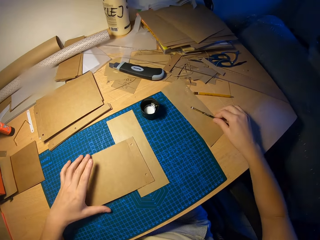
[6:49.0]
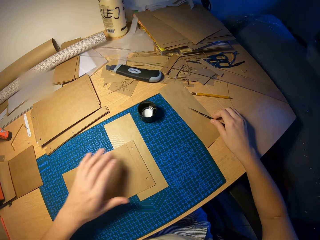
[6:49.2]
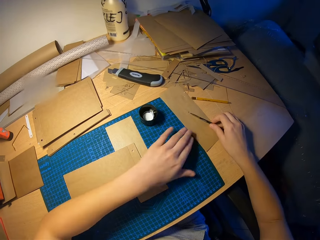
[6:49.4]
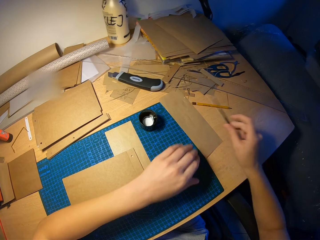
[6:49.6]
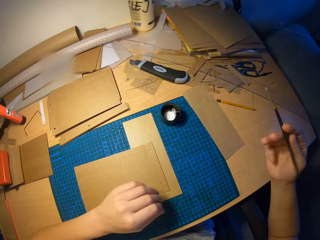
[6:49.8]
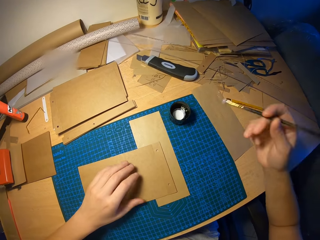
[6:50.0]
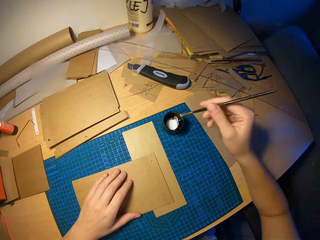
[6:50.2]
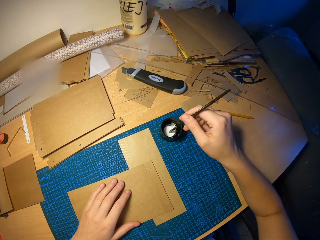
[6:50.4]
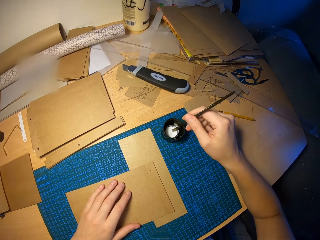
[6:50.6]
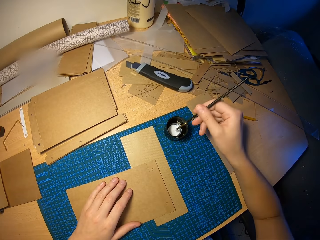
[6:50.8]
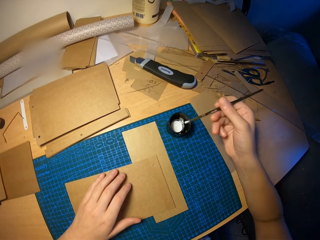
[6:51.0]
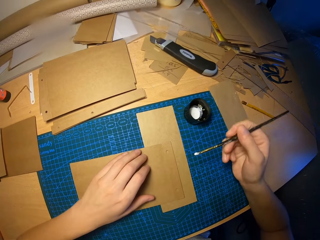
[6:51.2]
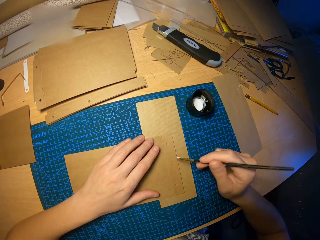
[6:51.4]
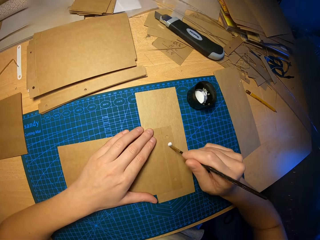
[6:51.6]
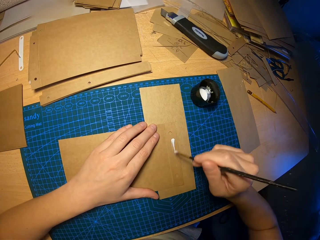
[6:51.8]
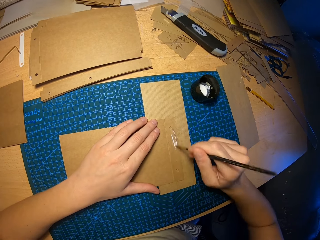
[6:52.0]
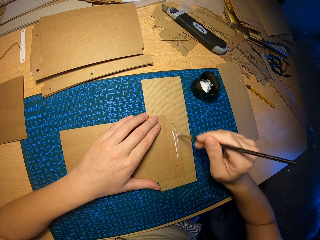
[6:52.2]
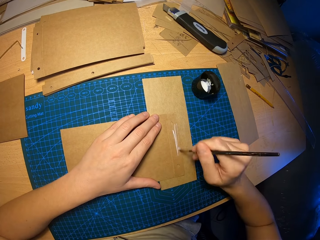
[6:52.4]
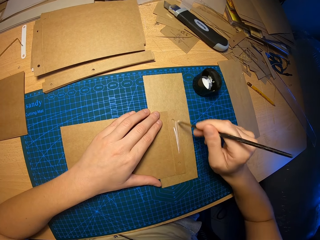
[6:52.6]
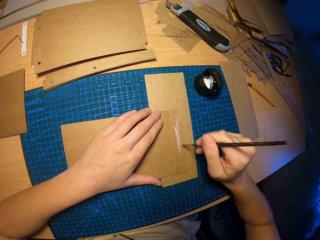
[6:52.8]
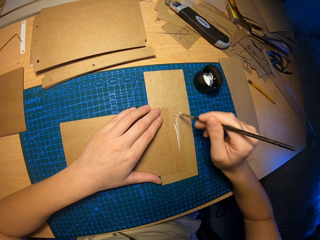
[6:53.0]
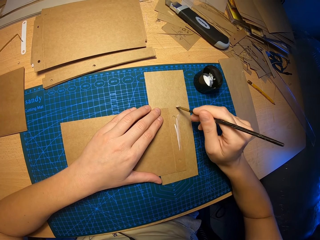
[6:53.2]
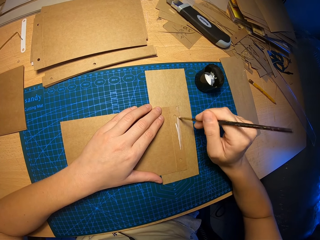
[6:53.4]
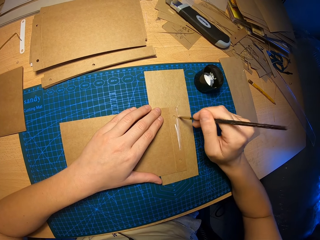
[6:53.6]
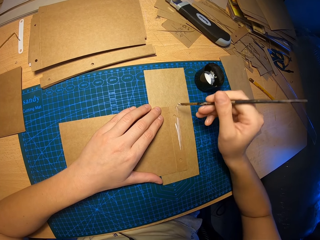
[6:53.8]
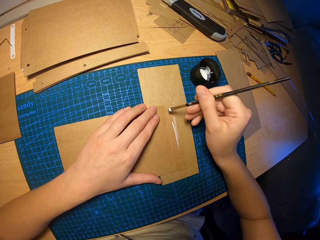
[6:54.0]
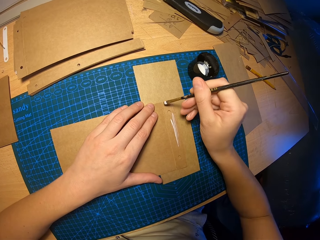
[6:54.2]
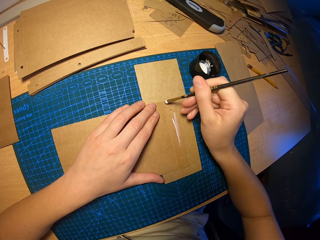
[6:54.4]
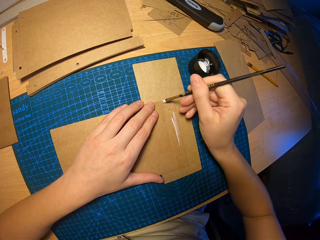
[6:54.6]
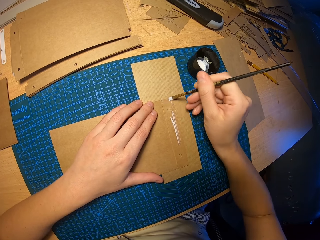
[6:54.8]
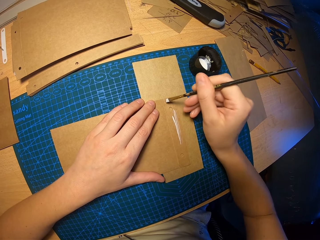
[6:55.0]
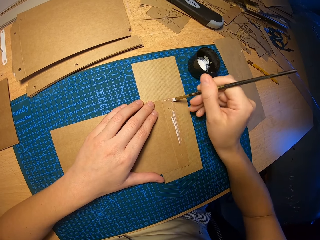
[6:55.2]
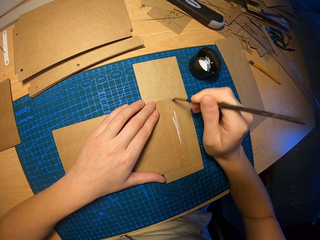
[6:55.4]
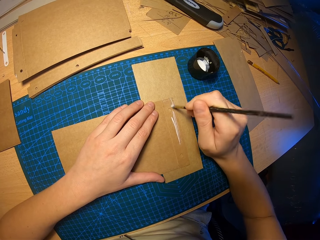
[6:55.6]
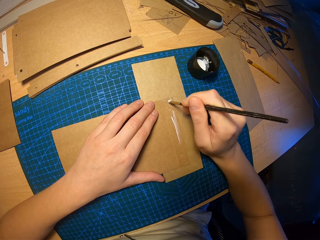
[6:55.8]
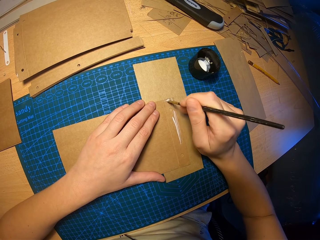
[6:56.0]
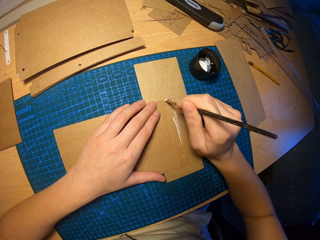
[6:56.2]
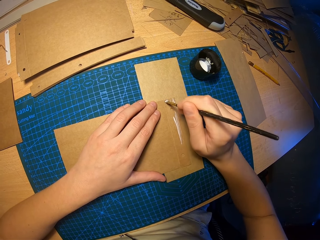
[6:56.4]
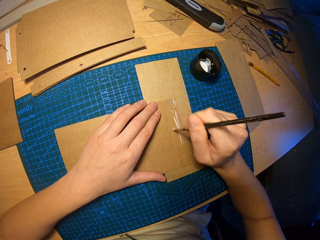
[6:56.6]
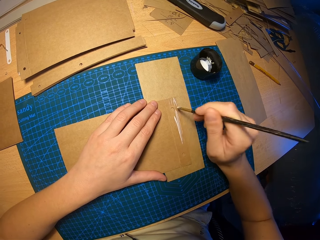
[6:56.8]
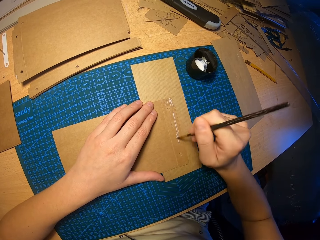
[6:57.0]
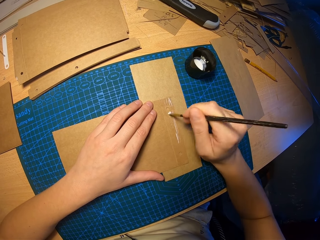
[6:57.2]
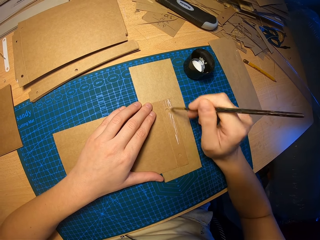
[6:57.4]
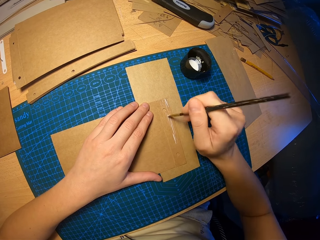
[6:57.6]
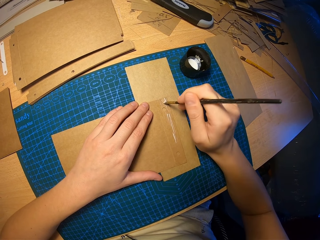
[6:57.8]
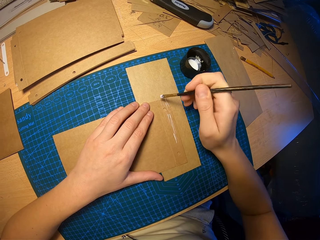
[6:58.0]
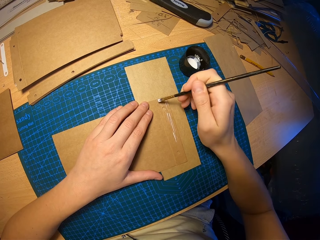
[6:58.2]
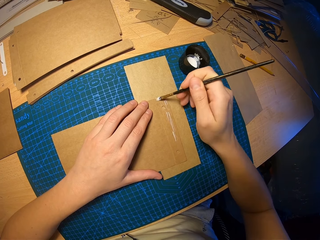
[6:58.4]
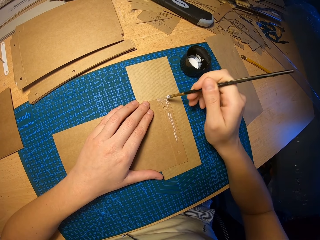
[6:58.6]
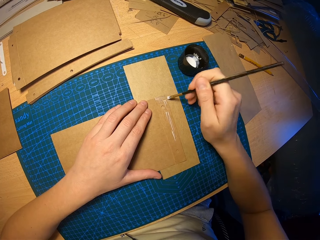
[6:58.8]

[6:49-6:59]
The camera wearer places the craft paper in his left hand on the table. He picks up the brush on the table with his right hand. He picks up a board. He dips the brush in his right hand into the cup of glue on the table. He rubs glue on the craft paper with the brush in his right hand.

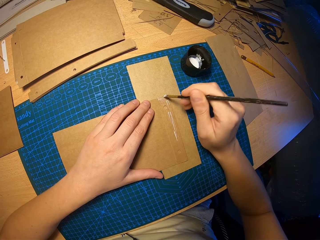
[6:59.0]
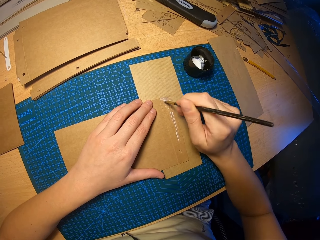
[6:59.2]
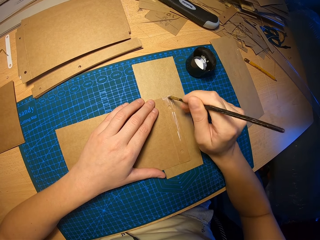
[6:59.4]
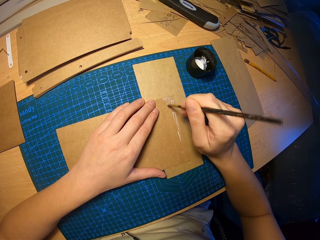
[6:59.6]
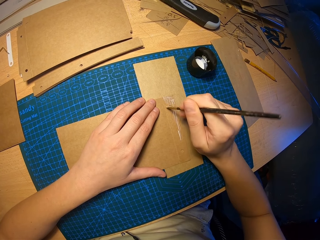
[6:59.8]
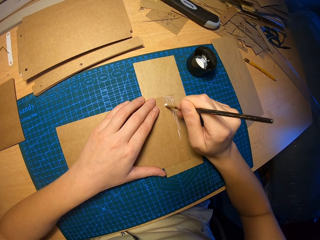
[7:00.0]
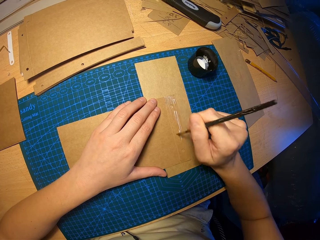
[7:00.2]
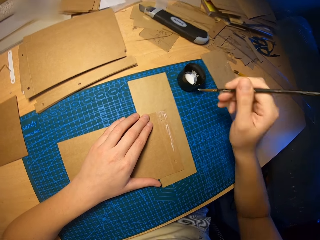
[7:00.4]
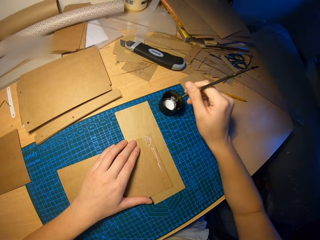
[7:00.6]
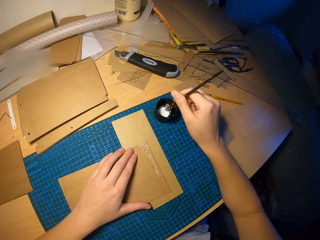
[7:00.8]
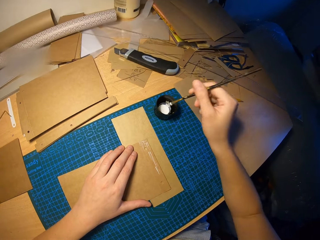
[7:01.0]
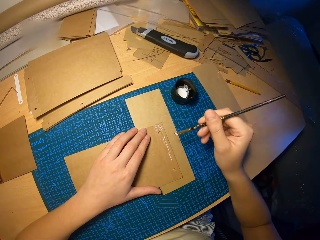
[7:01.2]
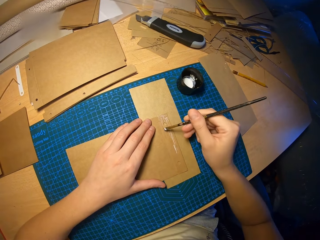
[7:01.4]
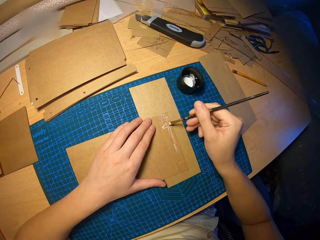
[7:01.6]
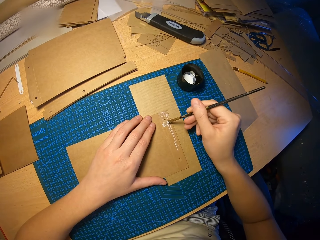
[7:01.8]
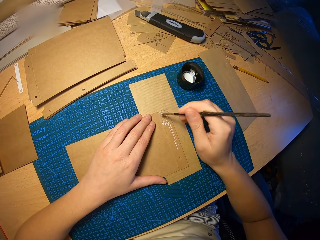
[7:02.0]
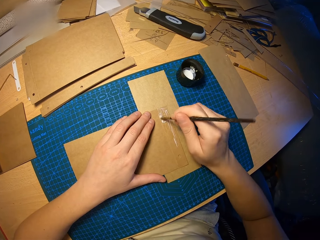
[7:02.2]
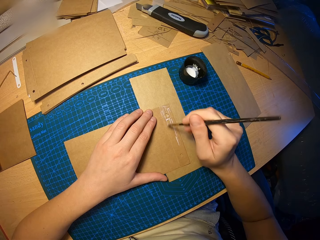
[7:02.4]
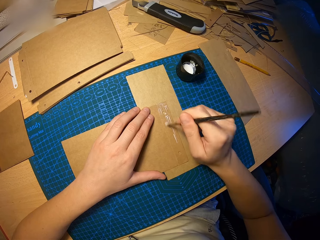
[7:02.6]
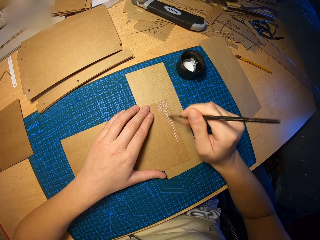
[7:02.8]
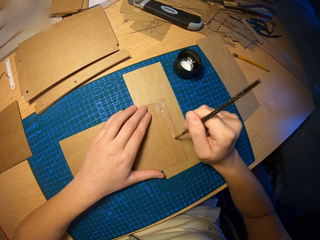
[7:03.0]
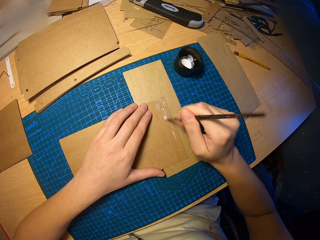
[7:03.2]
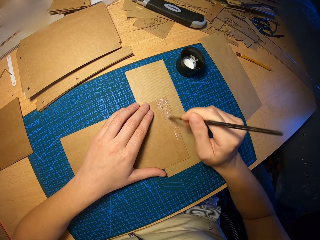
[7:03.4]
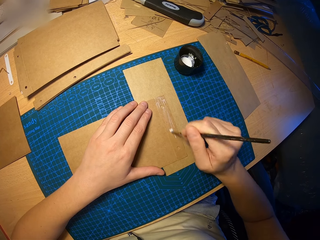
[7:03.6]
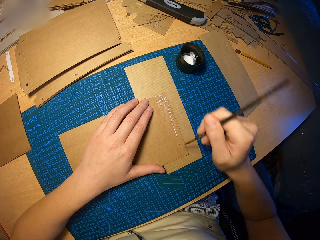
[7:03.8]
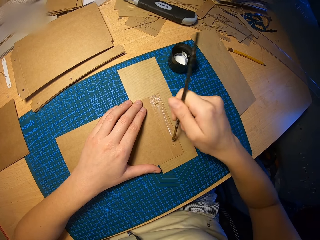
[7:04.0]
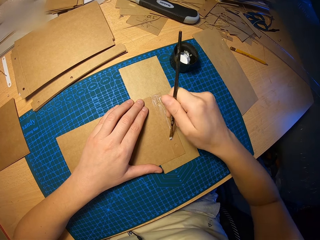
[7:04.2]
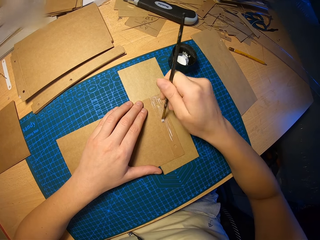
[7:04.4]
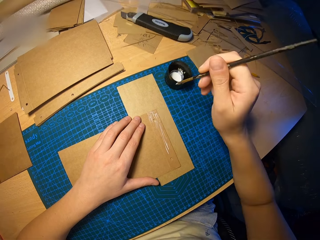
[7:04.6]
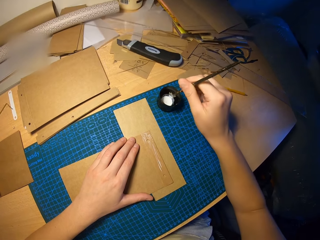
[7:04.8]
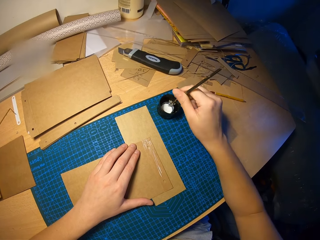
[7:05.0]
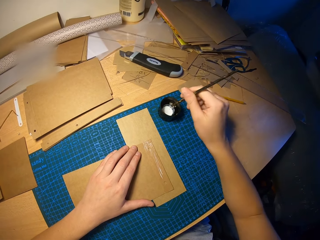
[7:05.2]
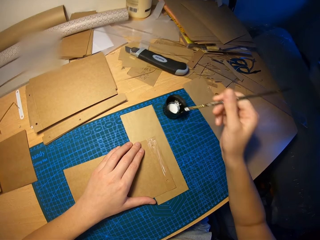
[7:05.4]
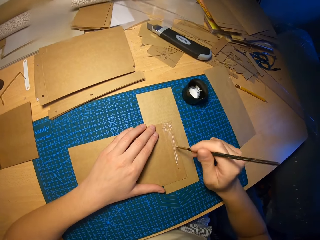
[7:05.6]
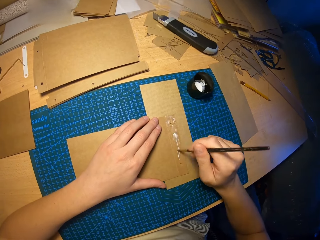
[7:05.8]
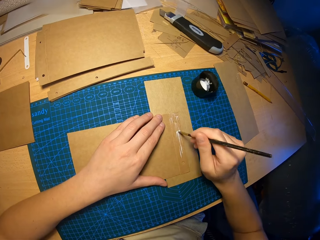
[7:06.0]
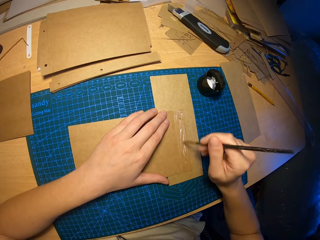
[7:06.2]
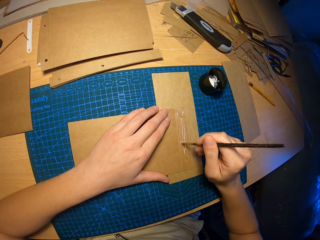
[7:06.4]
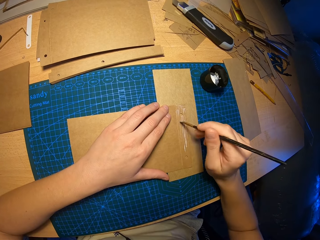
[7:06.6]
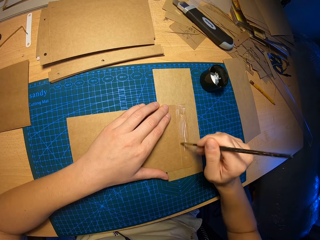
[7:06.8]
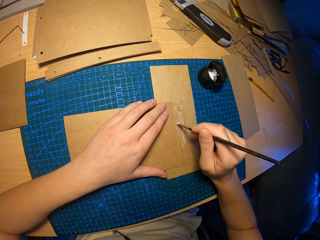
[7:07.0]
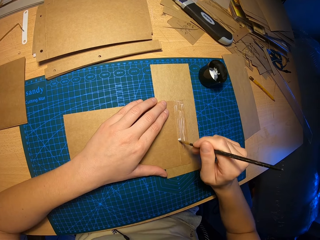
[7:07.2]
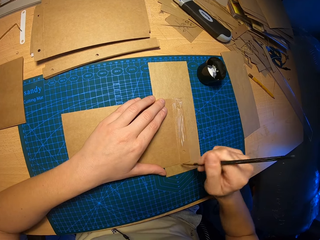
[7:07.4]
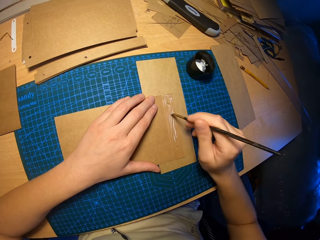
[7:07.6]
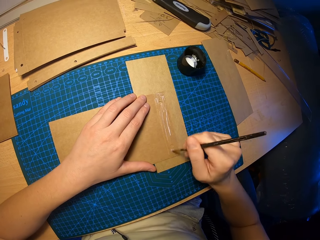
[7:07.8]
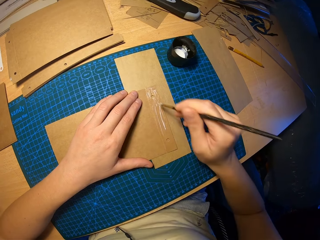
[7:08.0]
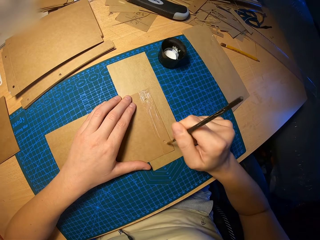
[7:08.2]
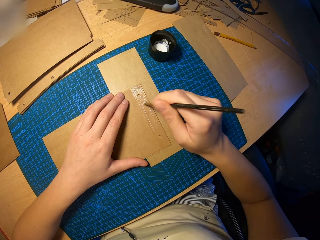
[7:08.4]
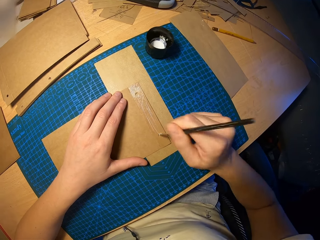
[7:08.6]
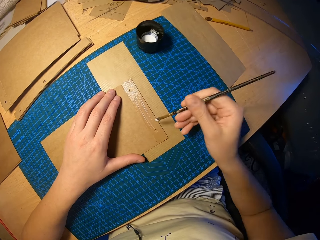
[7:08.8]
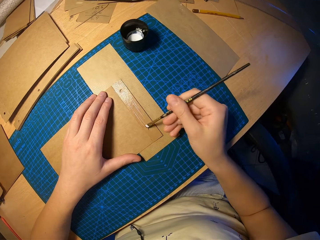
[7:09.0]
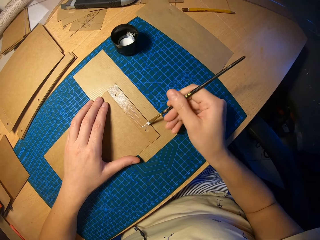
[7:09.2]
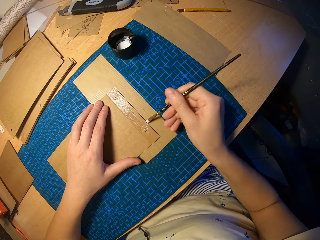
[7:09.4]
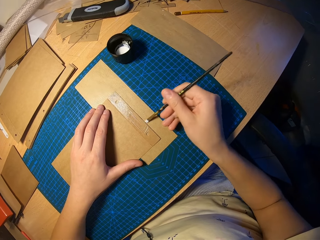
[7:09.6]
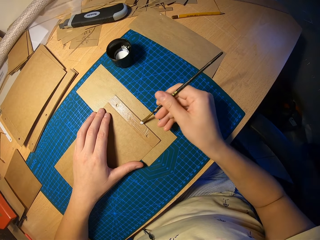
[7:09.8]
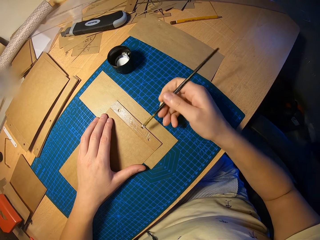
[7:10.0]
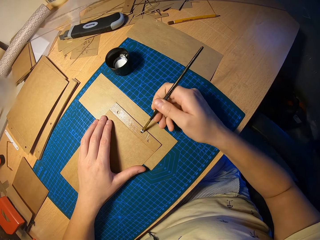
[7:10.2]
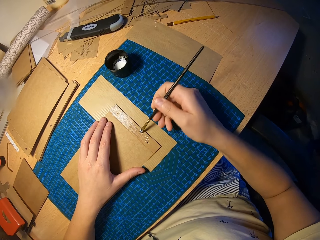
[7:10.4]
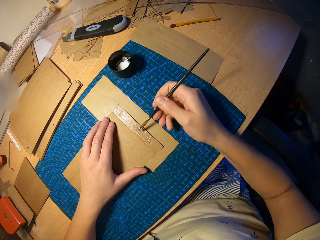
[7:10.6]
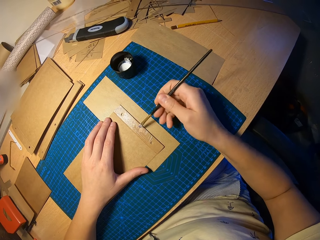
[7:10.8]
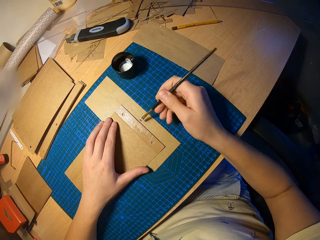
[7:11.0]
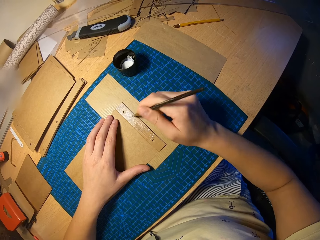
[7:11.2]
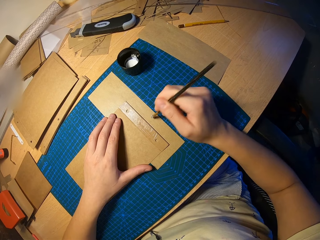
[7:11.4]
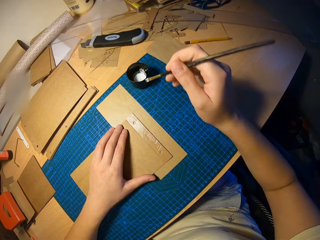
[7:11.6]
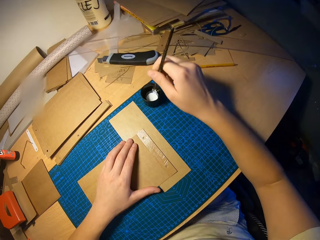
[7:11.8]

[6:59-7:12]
The camera wearer dips the brush in his right hand into the cup of glue on the table. He rubs glue on the craft paper with the brush in his right hand. He dips the brush in his right hand into the cup of glue on the table. He rubs glue on the craft paper with the brush in his right hand.
